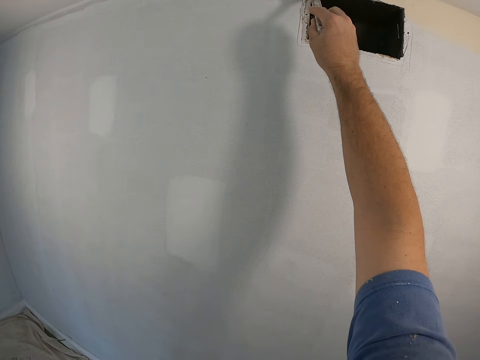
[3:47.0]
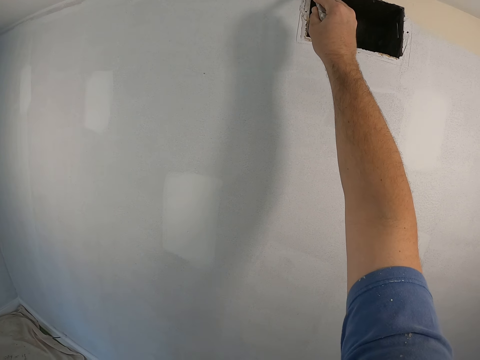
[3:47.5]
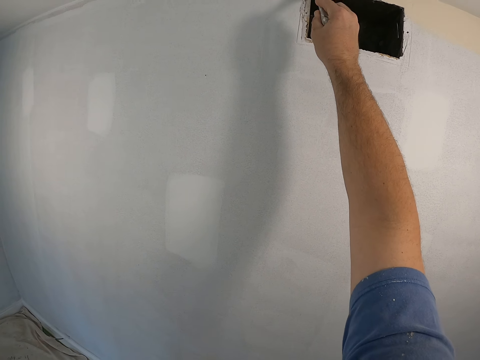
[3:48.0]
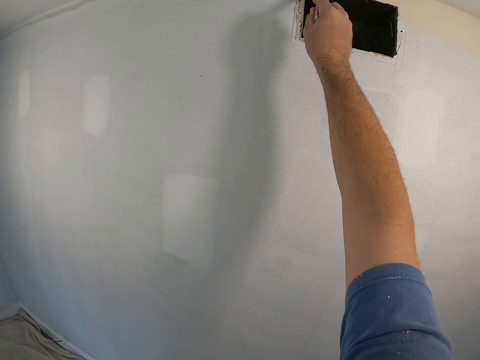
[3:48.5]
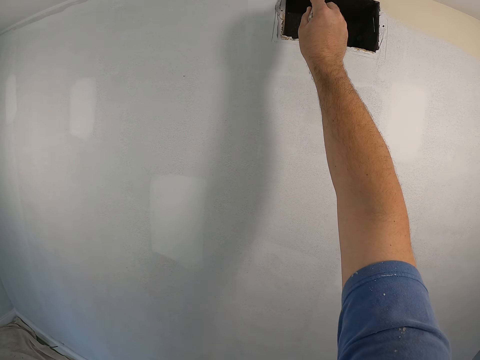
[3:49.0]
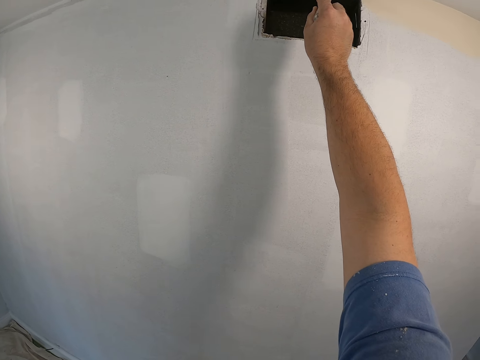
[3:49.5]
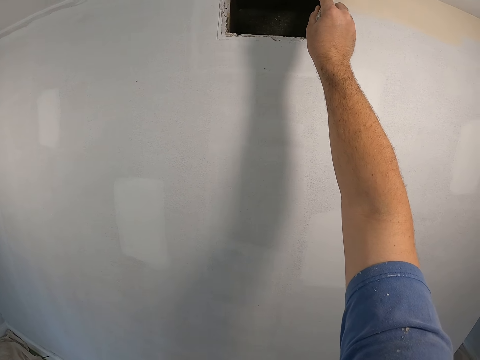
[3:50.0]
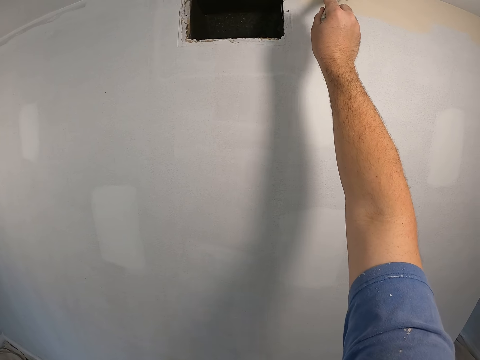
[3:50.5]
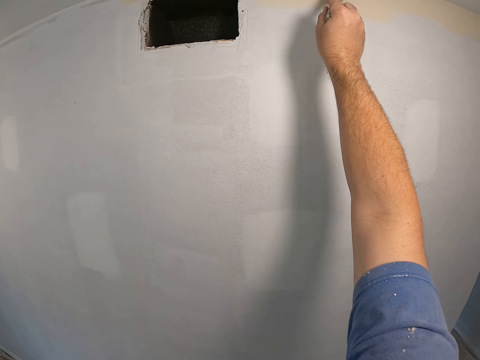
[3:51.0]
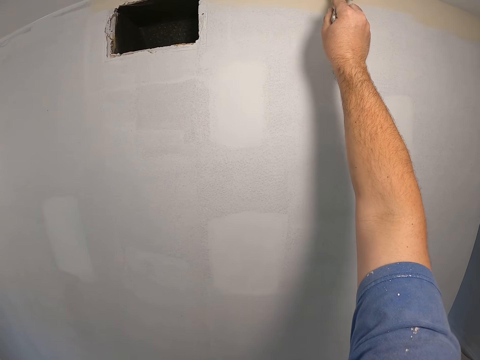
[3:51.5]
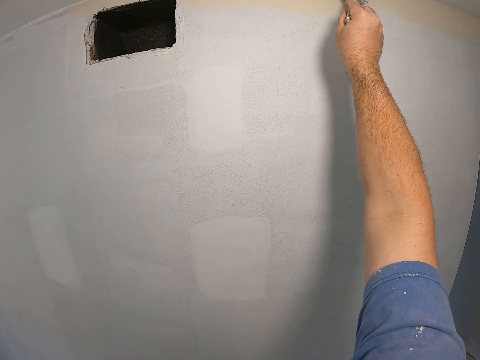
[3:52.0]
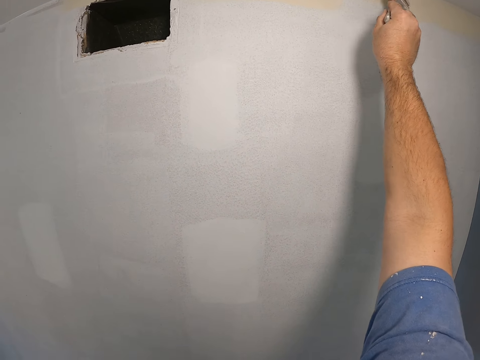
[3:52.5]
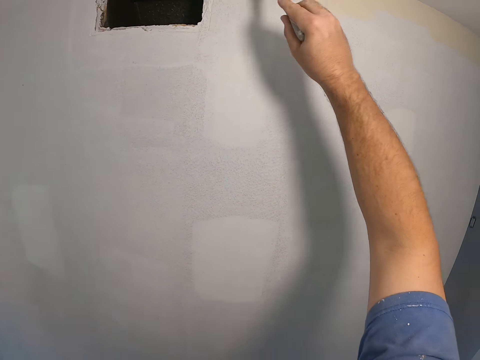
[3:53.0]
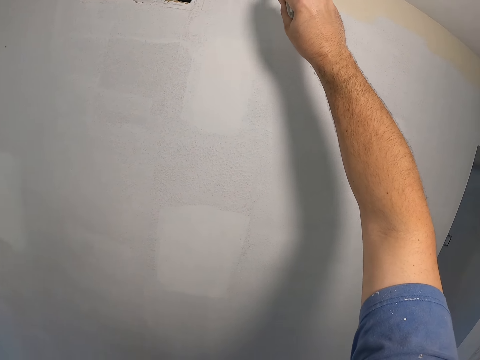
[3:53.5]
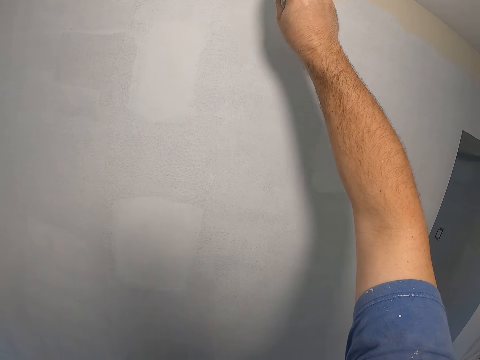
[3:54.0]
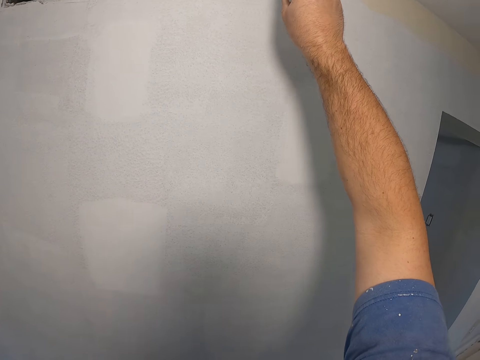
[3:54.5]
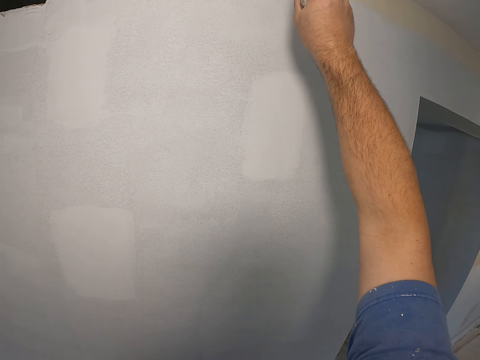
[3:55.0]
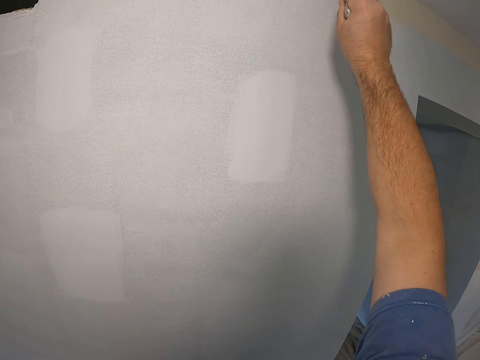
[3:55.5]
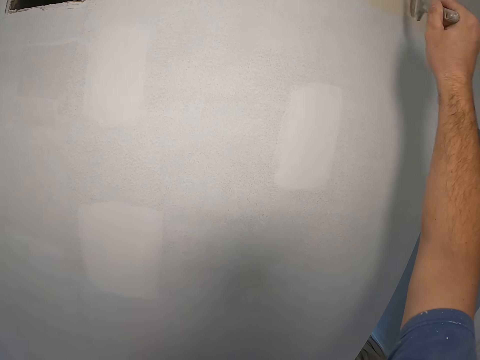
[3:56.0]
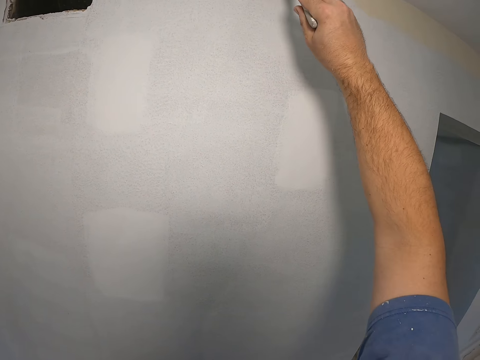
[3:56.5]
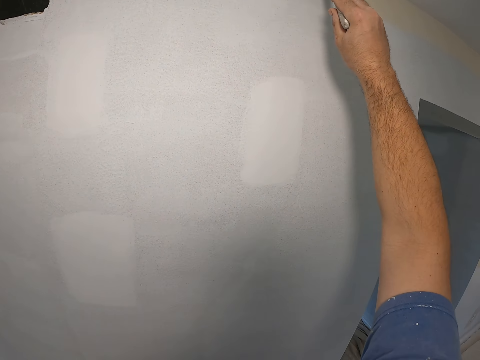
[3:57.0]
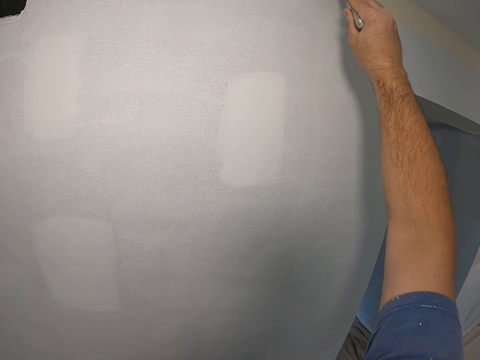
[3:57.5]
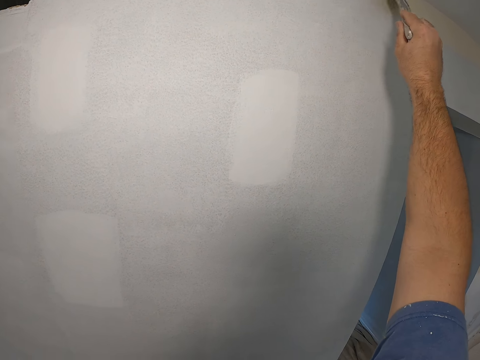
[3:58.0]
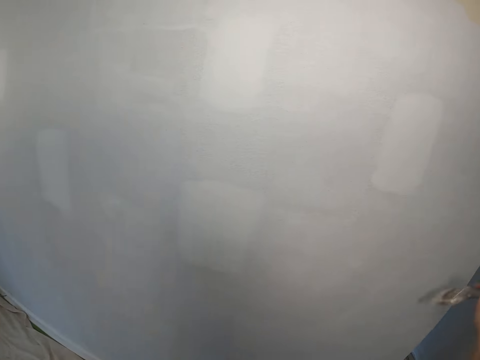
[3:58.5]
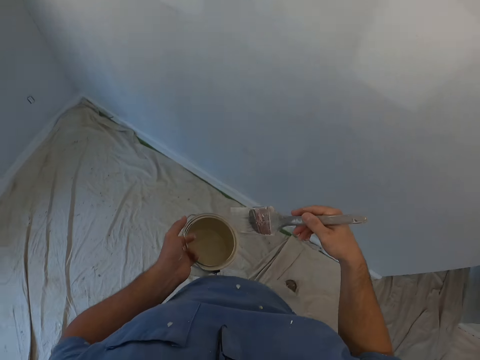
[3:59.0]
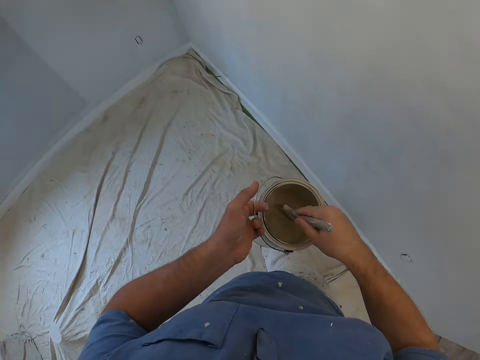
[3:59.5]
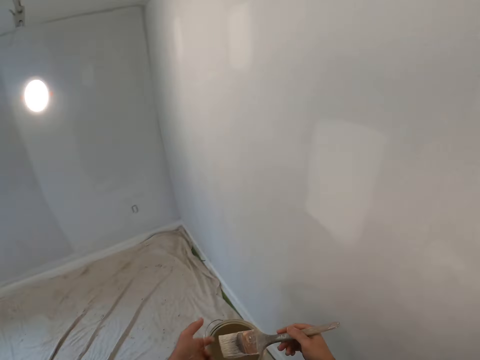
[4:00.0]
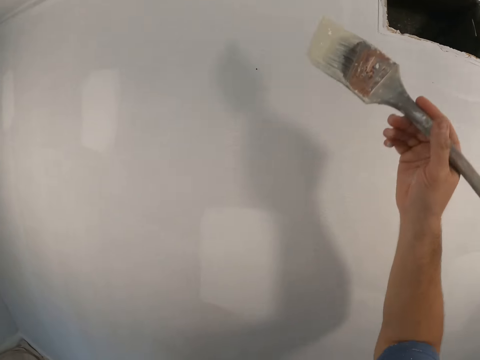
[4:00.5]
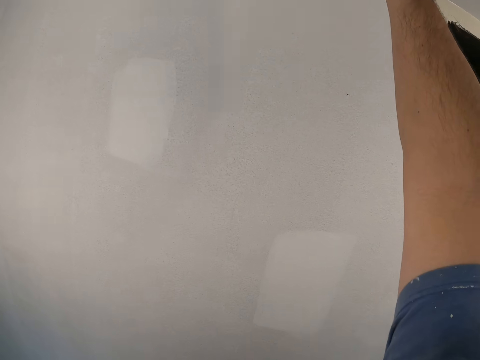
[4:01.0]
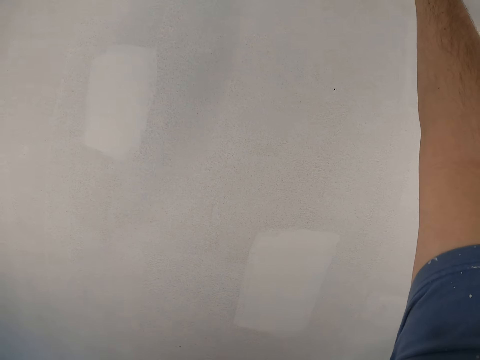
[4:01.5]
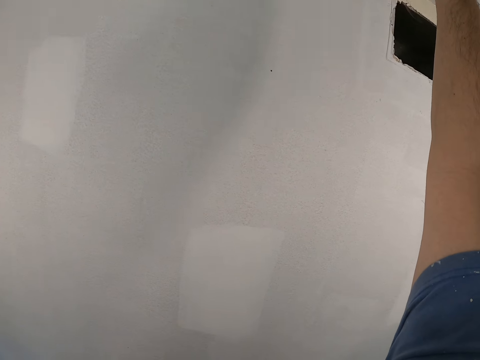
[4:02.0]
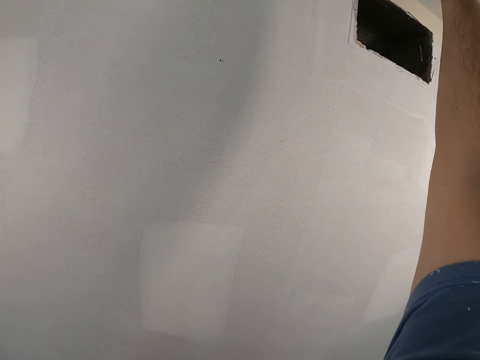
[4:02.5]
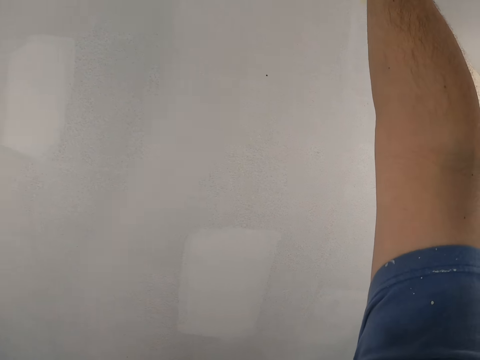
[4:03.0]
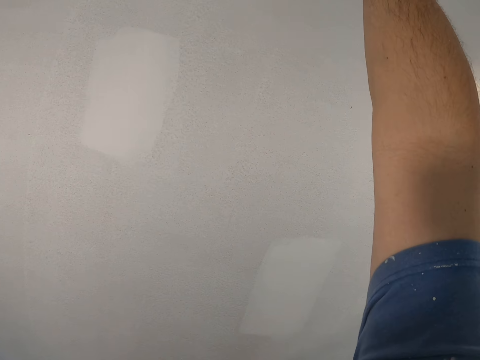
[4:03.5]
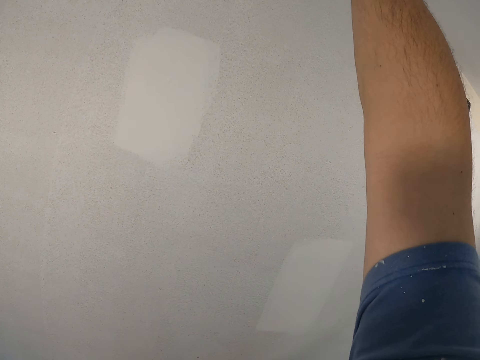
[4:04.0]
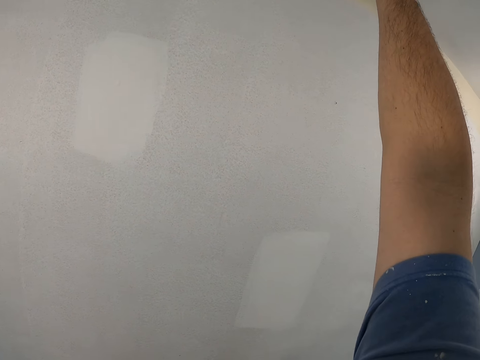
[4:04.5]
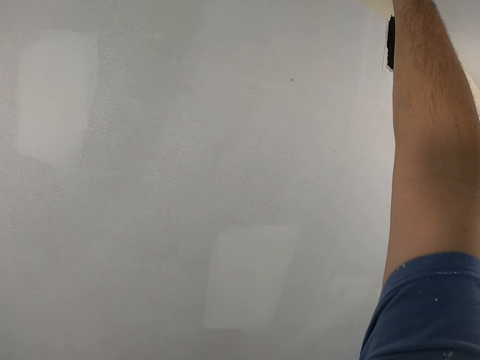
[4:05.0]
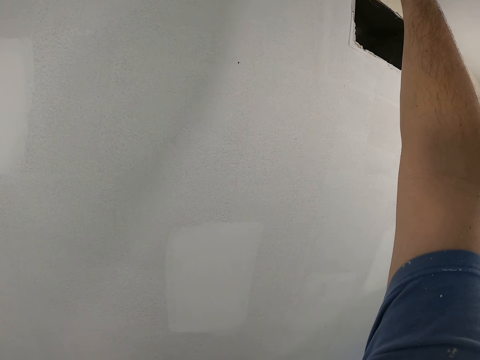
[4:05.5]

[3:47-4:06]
The camera wearer dips paint from the paint can with a paint brush. They paint the edge of the wall with the paint brush.

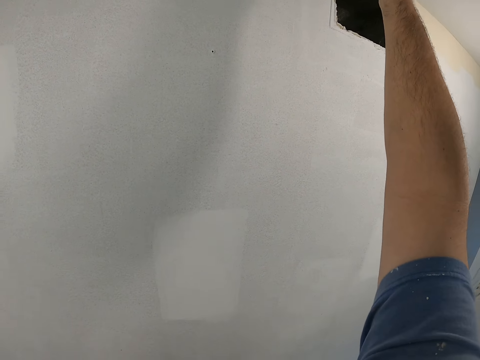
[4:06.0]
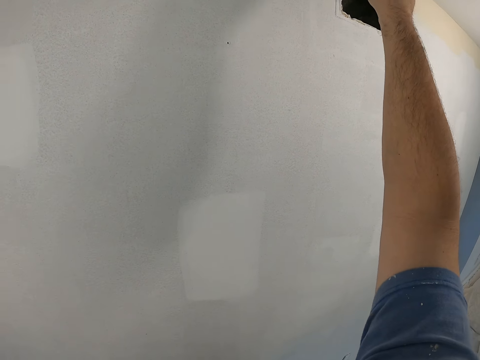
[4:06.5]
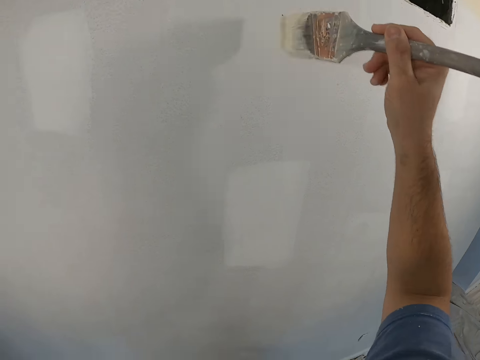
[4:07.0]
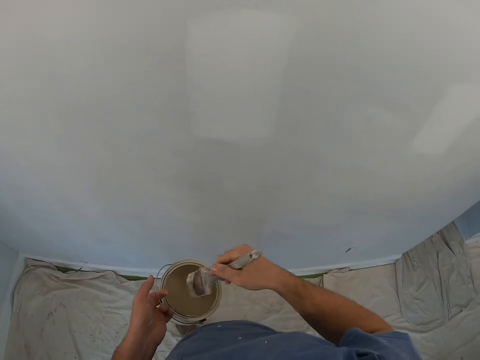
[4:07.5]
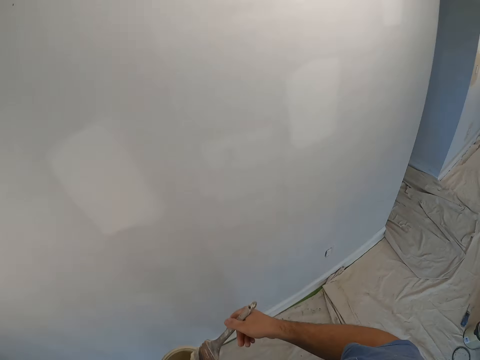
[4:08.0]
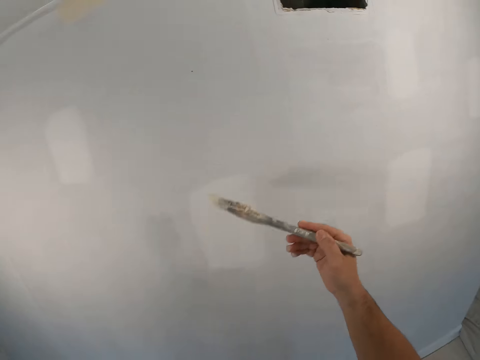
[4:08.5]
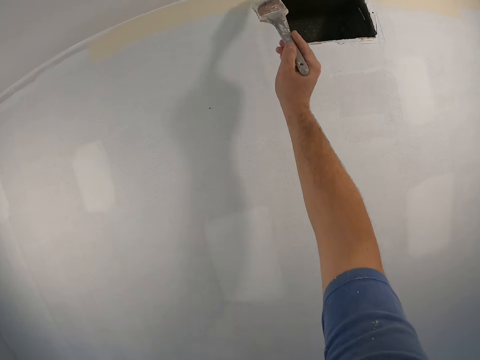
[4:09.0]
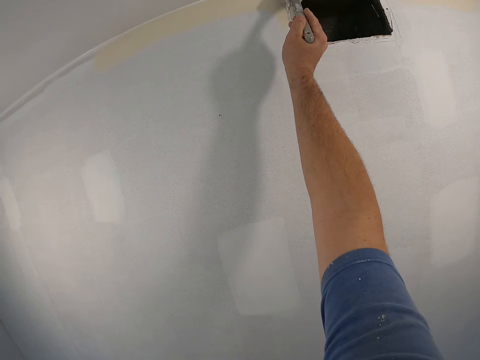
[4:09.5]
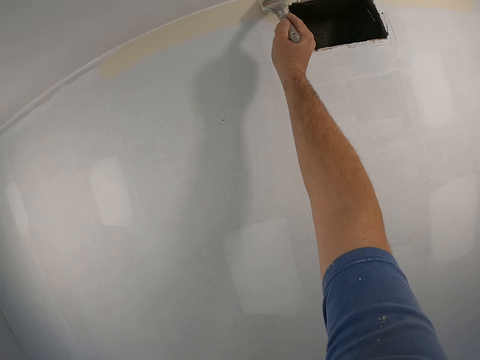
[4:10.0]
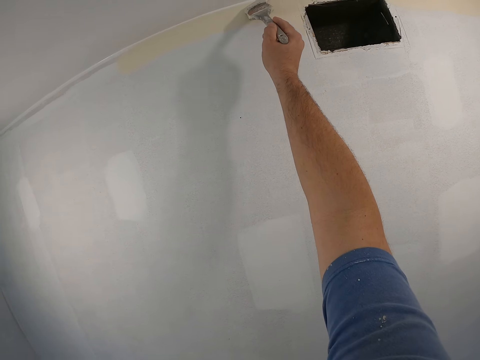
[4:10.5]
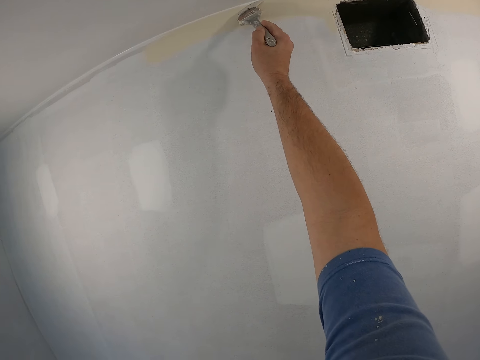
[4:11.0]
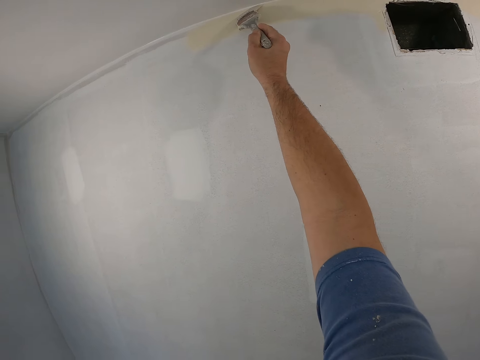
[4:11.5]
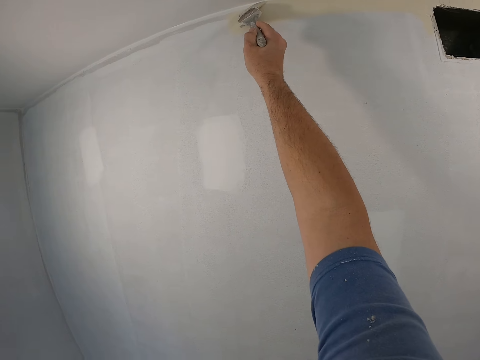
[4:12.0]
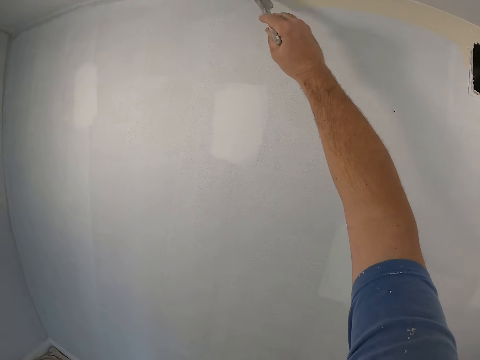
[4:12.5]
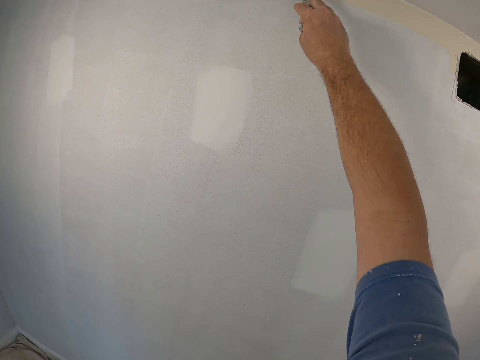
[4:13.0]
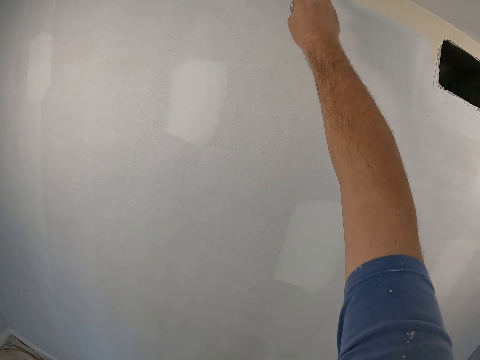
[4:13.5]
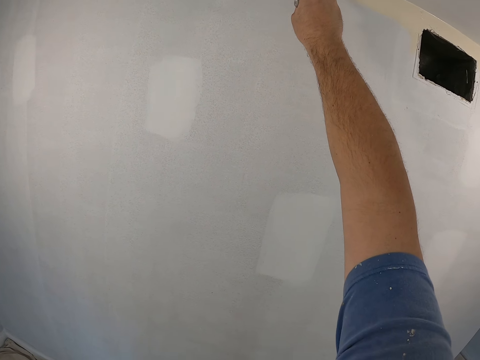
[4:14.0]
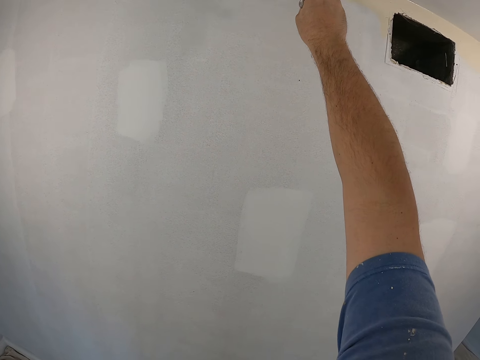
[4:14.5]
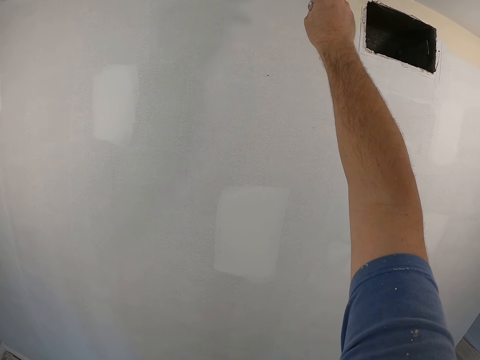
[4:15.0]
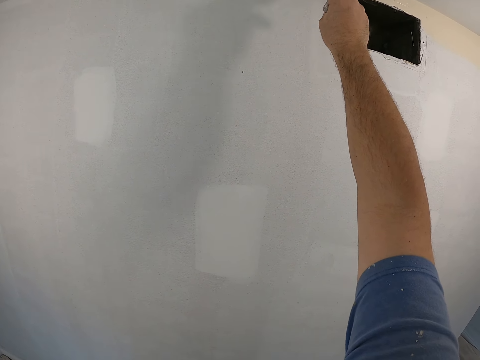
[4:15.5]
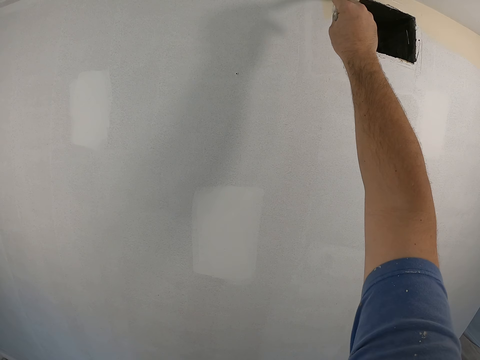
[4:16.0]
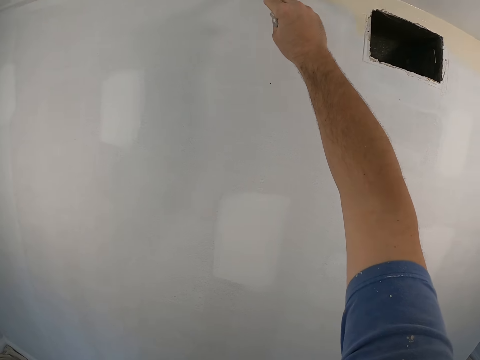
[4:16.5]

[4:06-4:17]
The camera wearer dips paint from the paint can with a paint brush. They paint the edge of the wall with the paint brush.
